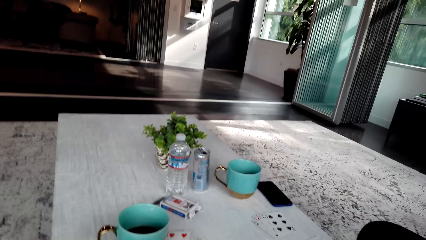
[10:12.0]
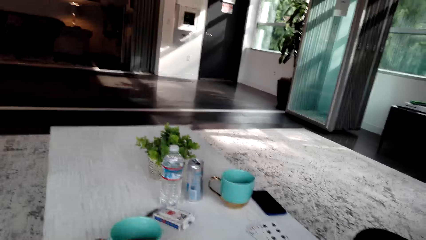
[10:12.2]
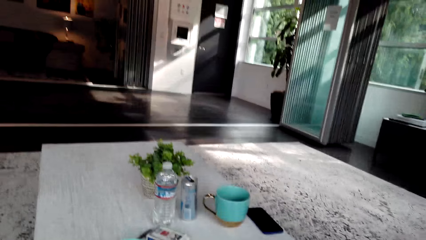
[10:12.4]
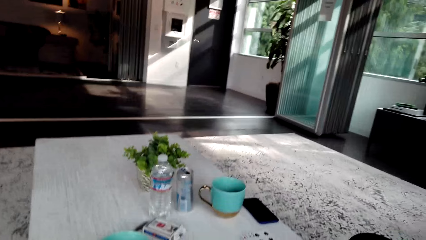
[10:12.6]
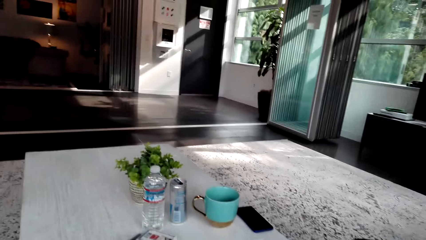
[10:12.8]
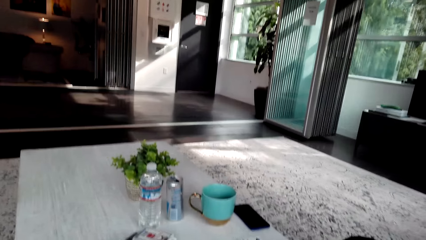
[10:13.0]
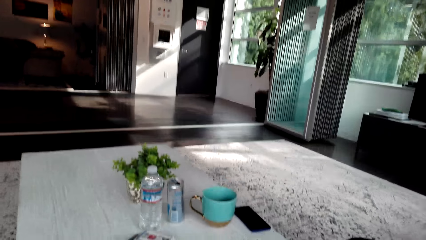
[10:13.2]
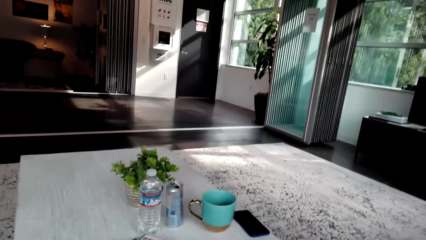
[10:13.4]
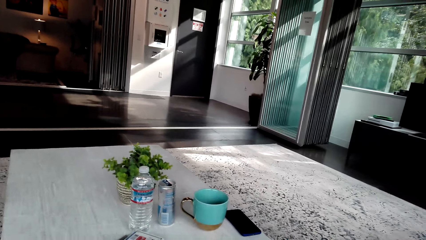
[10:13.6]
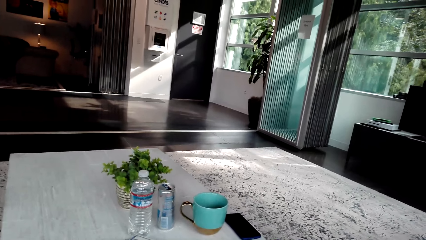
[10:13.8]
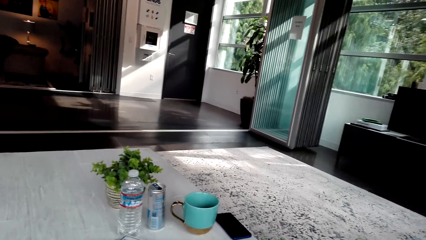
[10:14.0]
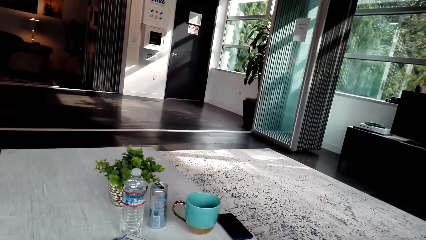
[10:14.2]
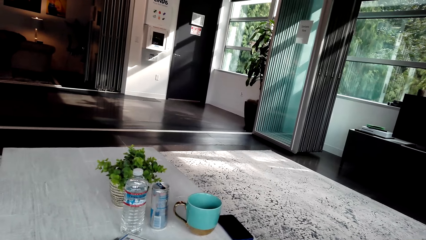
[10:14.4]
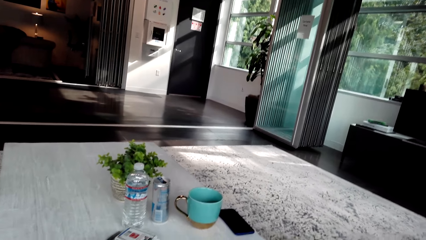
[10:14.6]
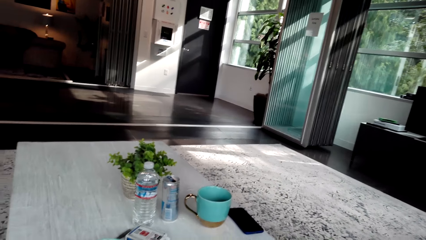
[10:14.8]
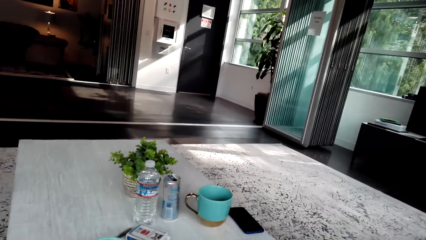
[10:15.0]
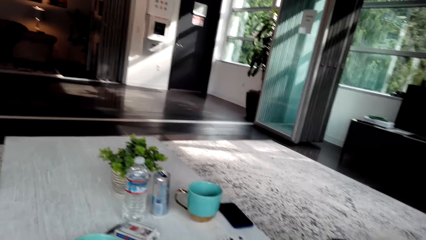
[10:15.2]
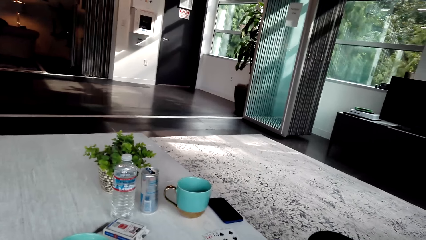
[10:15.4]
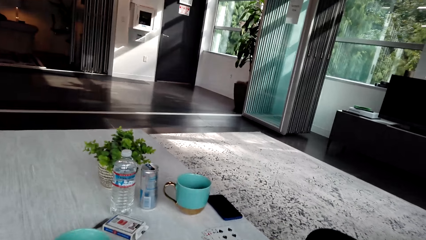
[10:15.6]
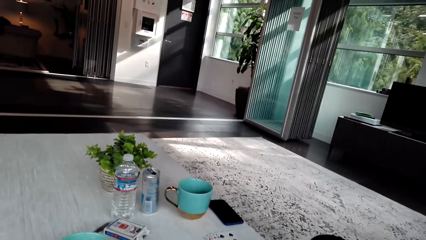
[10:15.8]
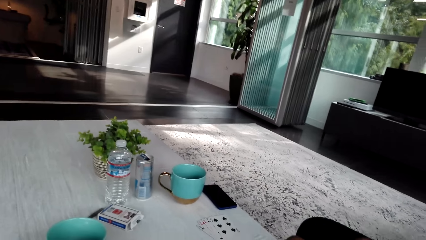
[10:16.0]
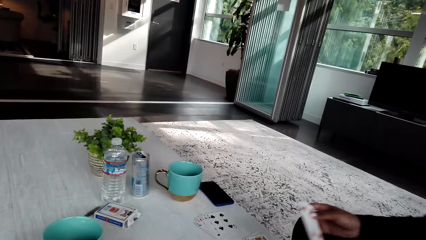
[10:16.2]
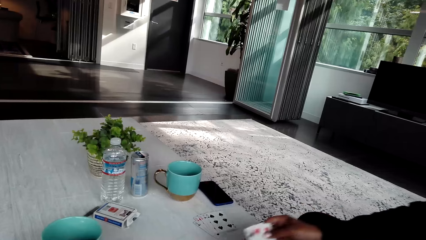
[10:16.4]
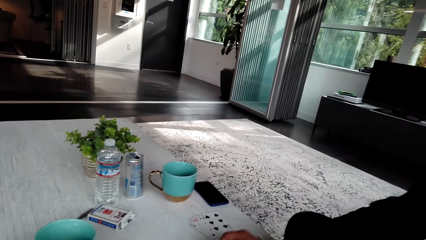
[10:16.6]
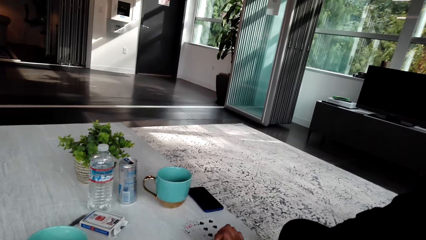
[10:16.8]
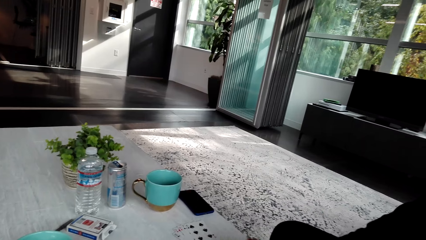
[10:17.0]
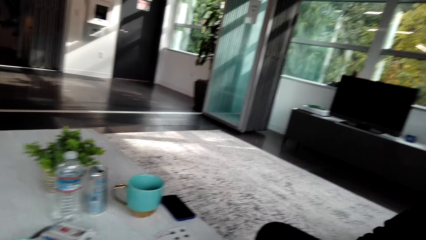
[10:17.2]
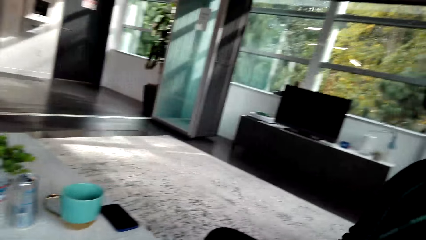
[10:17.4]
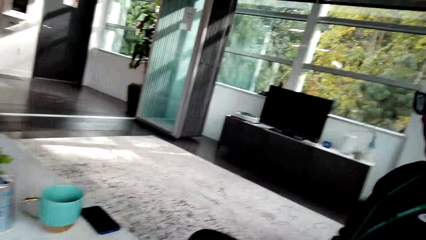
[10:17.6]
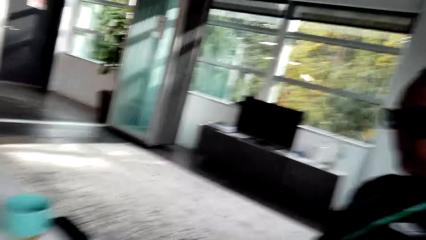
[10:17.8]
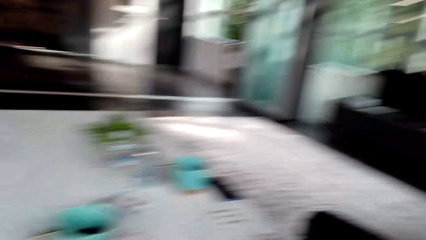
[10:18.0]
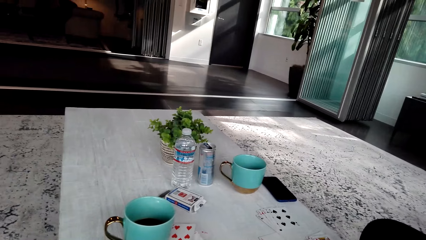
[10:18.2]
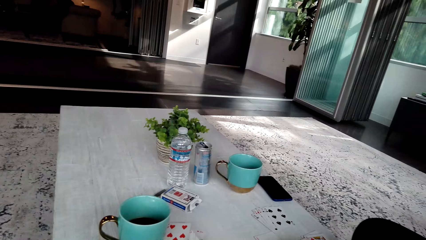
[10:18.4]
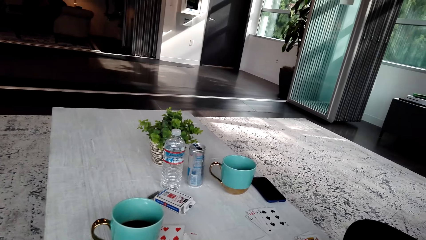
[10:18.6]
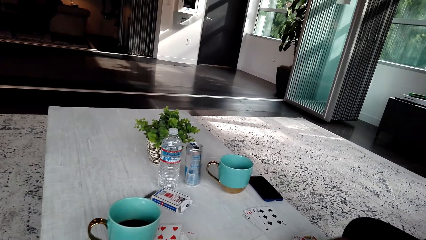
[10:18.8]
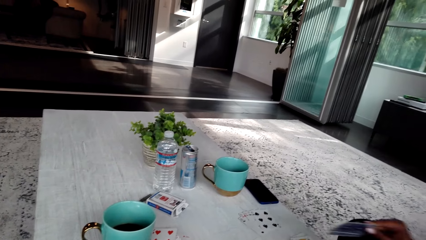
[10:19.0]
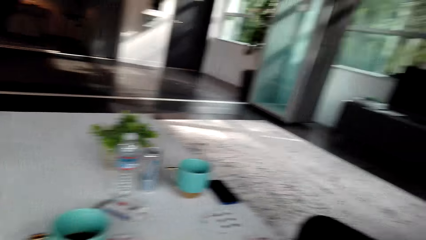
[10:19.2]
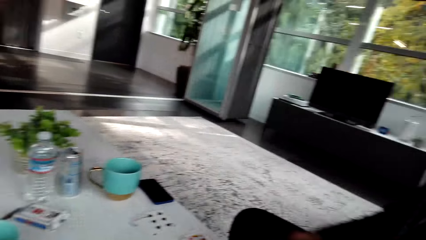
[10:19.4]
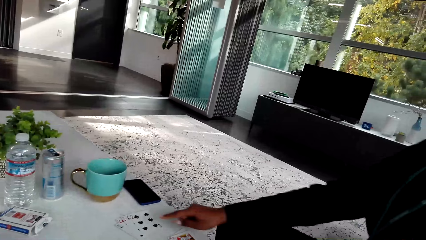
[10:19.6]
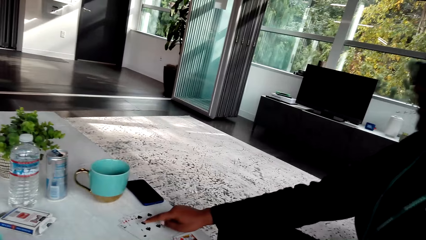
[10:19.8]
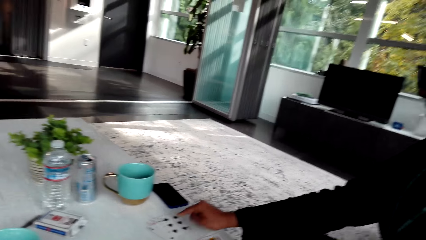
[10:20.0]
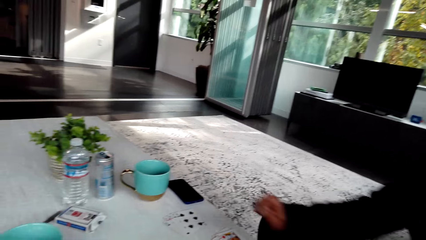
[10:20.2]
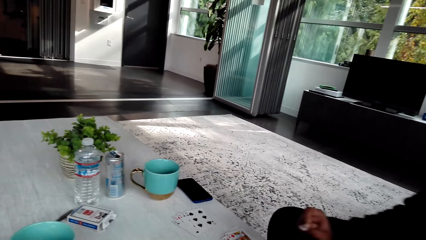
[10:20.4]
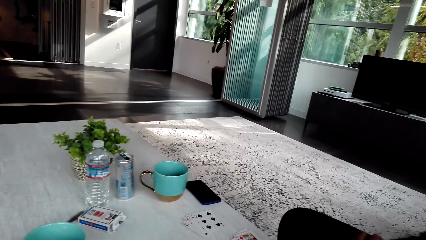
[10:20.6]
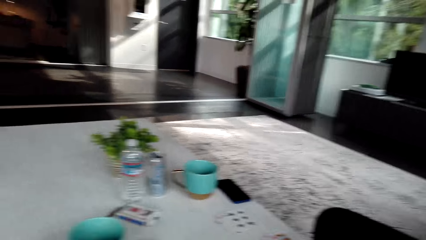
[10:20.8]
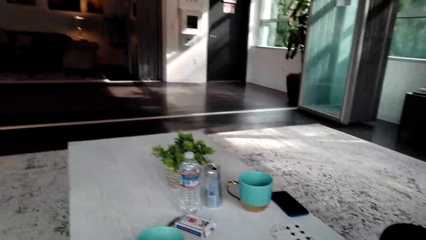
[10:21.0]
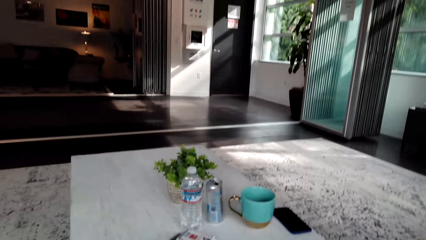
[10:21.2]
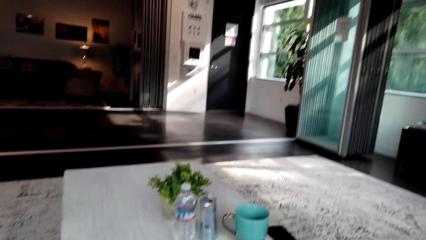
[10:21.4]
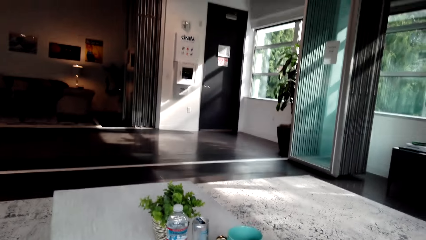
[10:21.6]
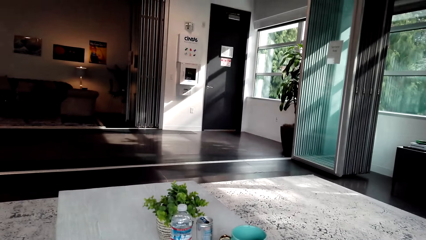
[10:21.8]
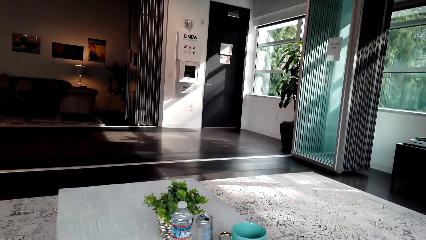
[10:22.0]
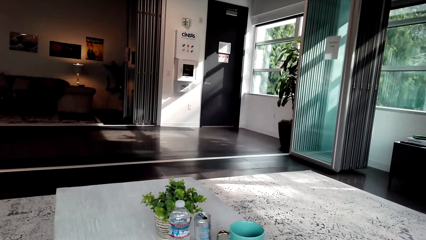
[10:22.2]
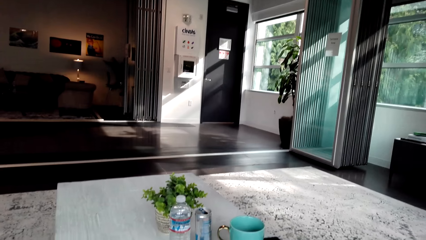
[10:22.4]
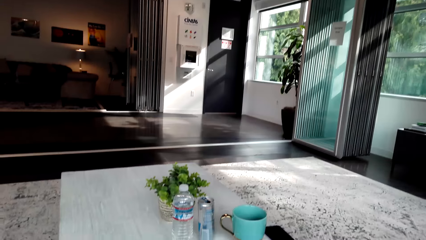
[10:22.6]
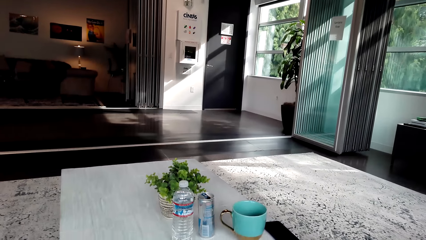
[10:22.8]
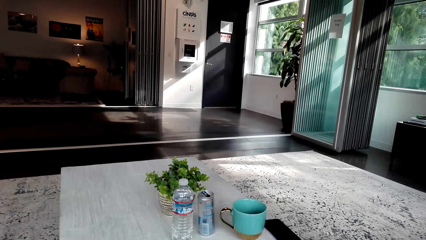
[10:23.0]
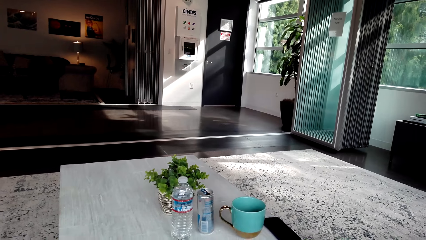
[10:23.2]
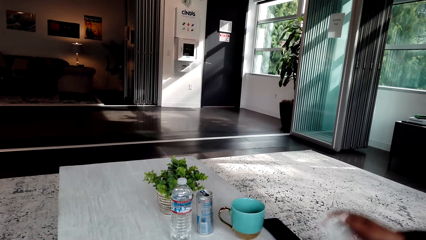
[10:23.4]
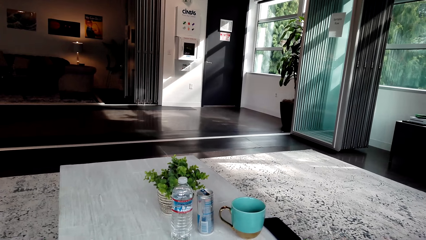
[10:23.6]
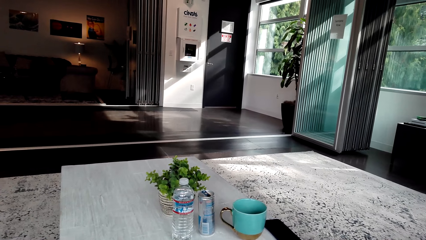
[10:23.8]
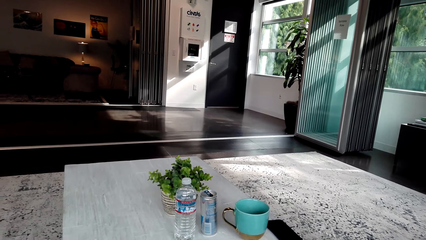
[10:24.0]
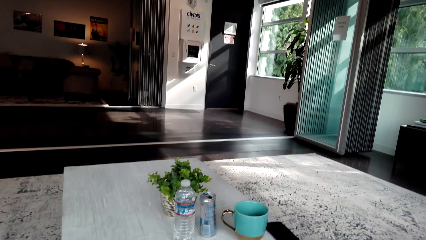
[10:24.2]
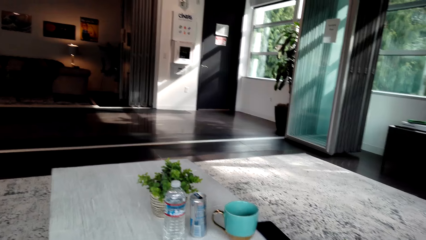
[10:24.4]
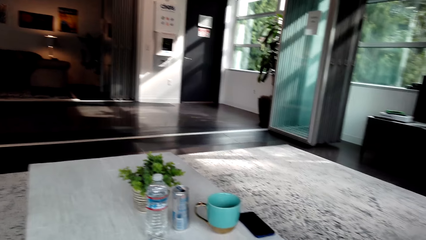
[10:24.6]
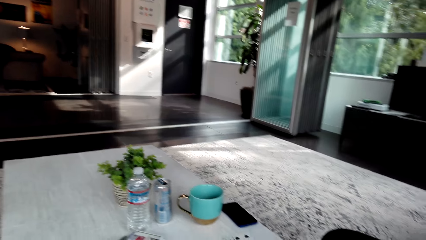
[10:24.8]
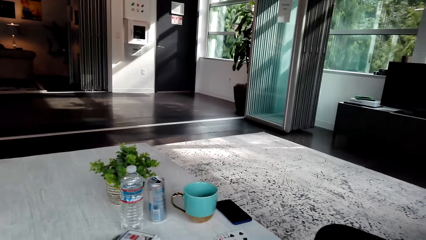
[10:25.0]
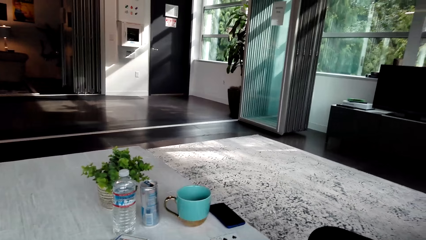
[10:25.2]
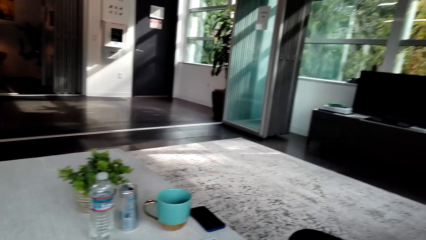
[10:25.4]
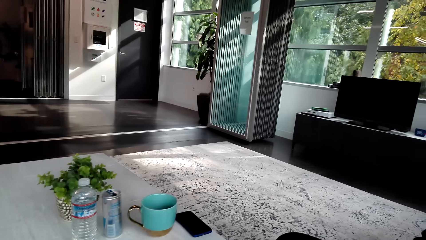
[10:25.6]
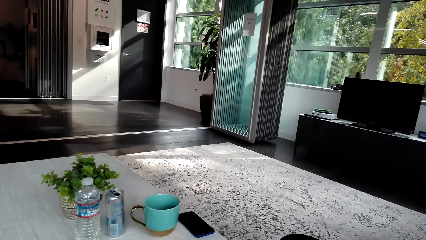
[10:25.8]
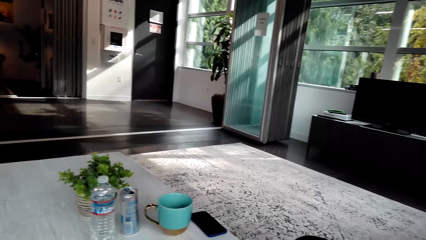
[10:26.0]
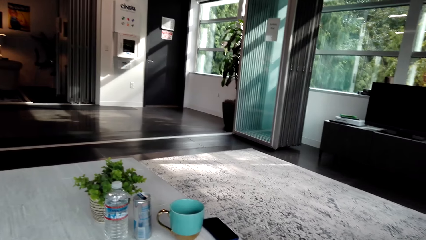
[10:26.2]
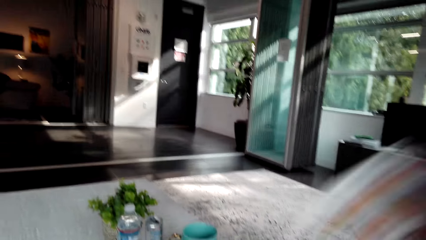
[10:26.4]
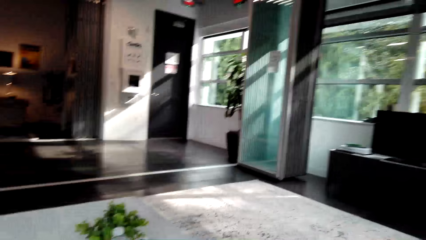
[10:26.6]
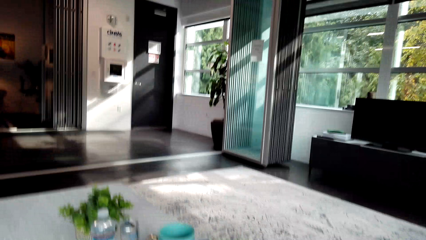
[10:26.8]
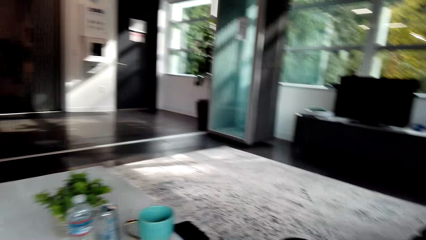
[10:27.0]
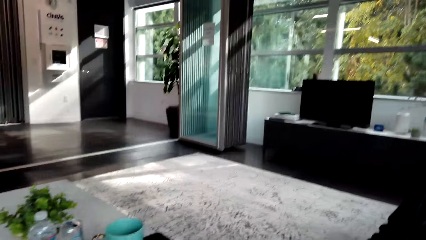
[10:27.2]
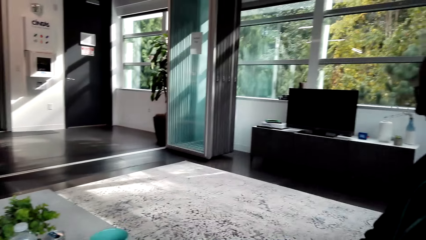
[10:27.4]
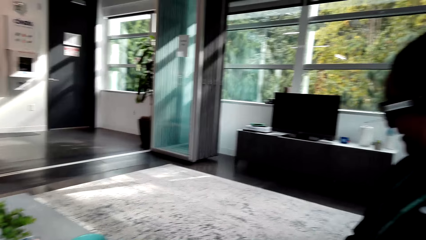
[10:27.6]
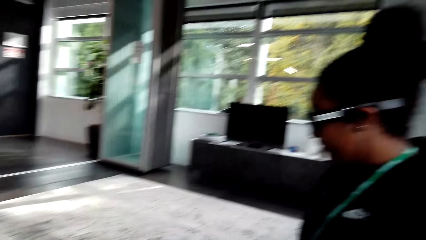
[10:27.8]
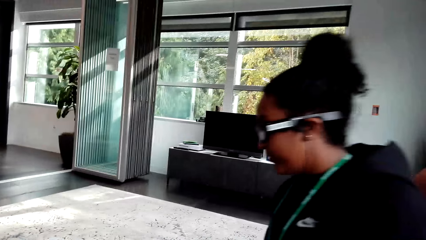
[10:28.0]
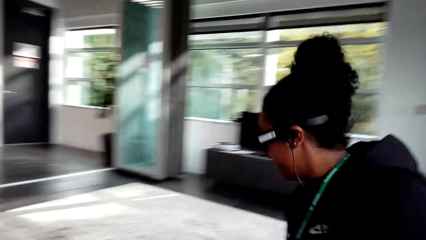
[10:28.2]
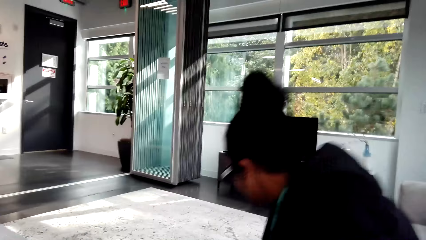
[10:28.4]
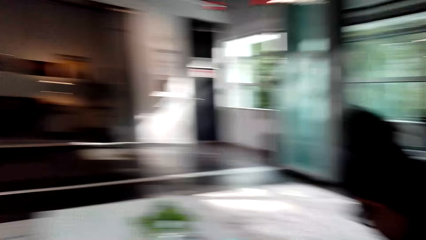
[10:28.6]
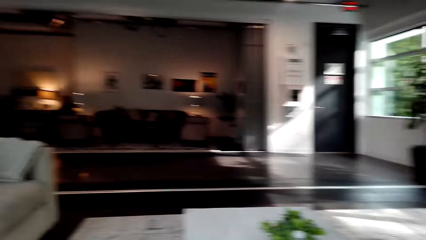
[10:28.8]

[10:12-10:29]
A woman puts a card on the table. The woman points cards on the table.
